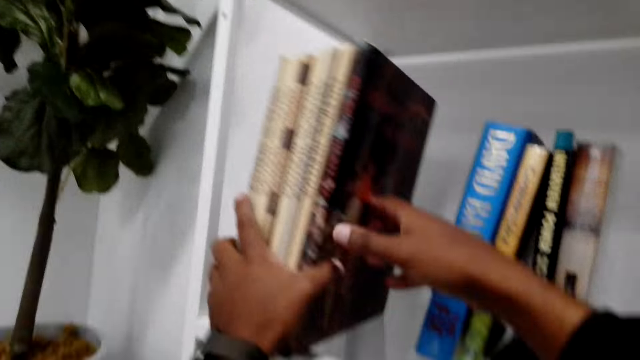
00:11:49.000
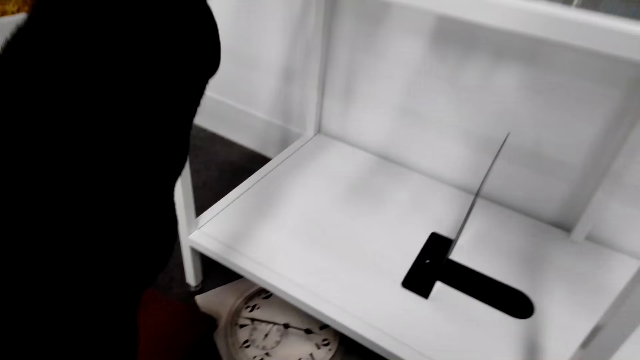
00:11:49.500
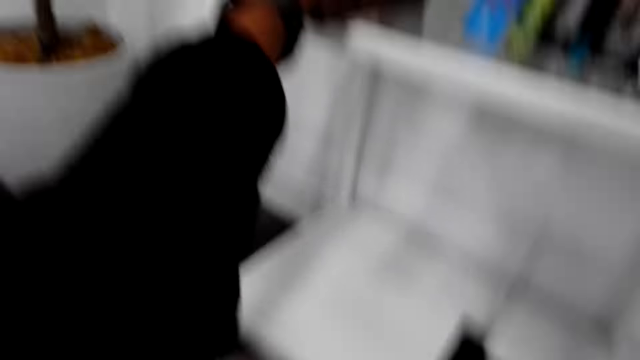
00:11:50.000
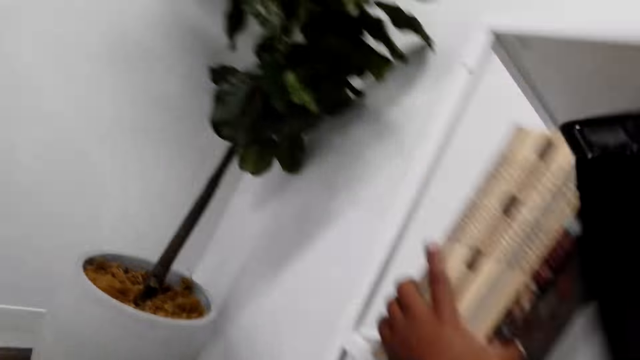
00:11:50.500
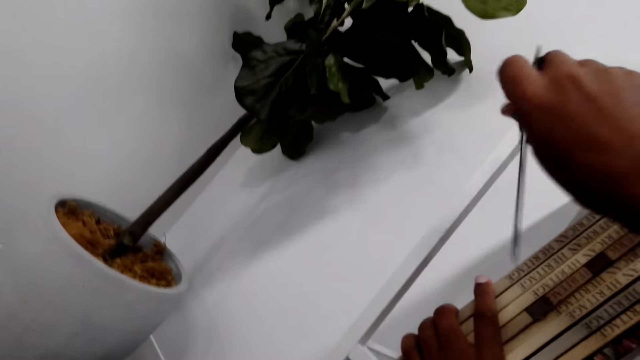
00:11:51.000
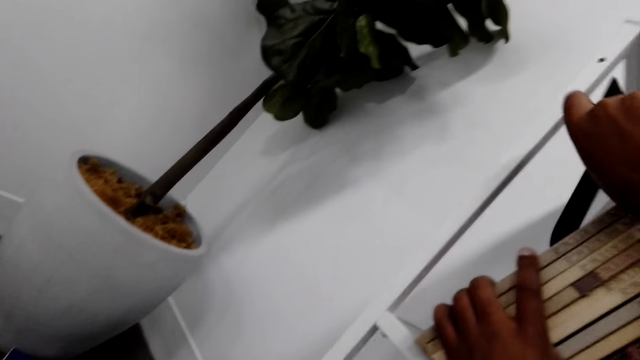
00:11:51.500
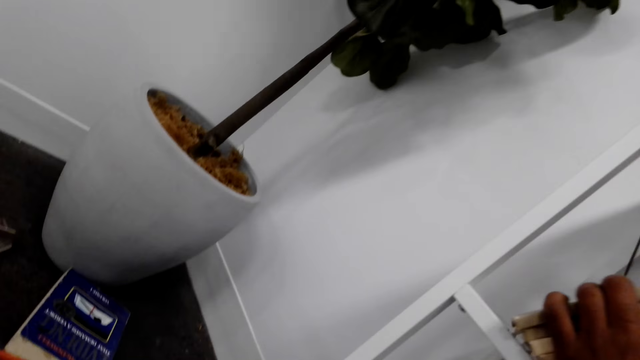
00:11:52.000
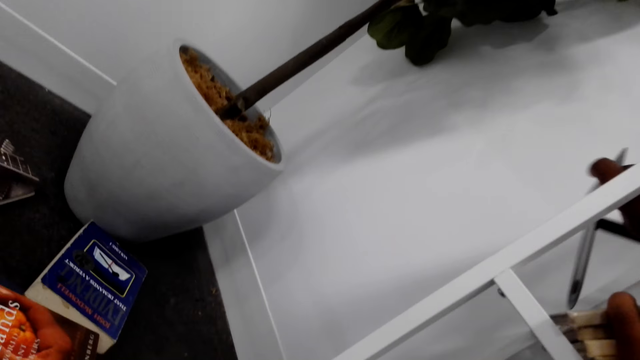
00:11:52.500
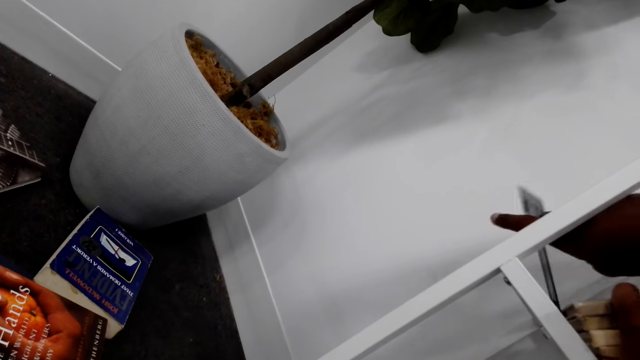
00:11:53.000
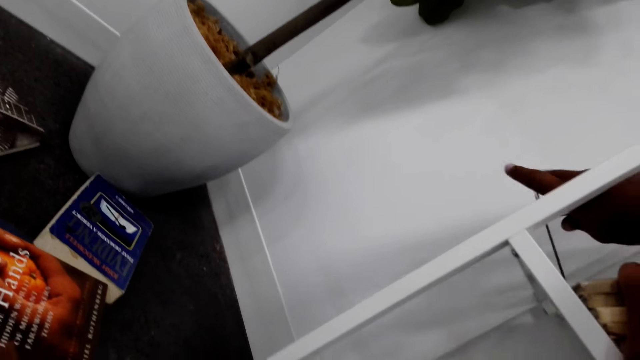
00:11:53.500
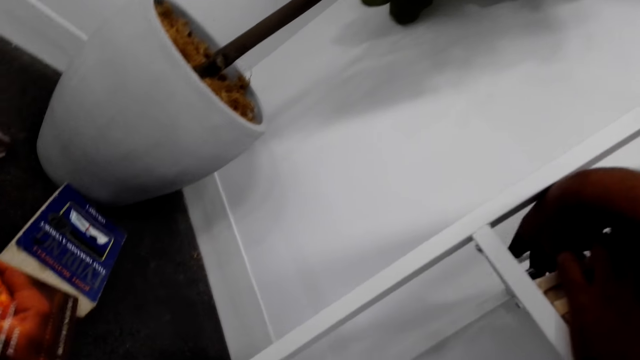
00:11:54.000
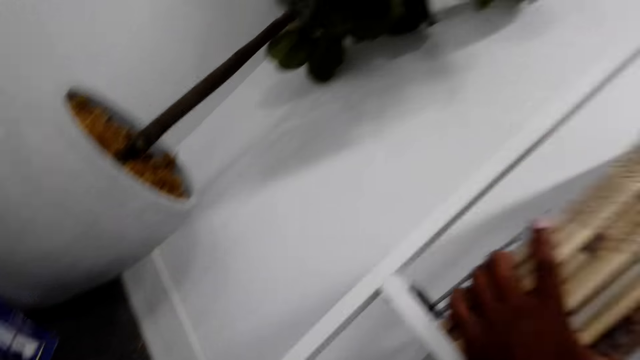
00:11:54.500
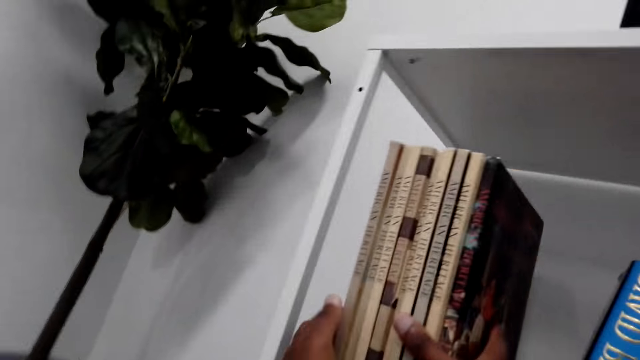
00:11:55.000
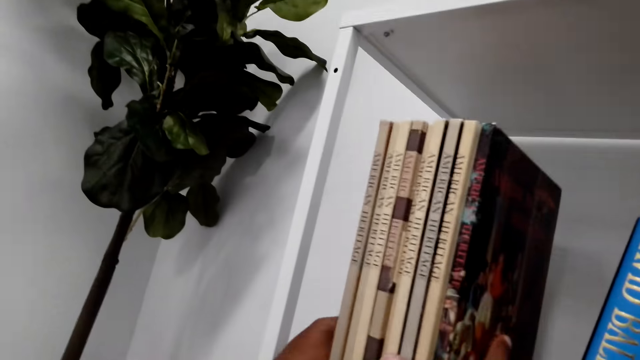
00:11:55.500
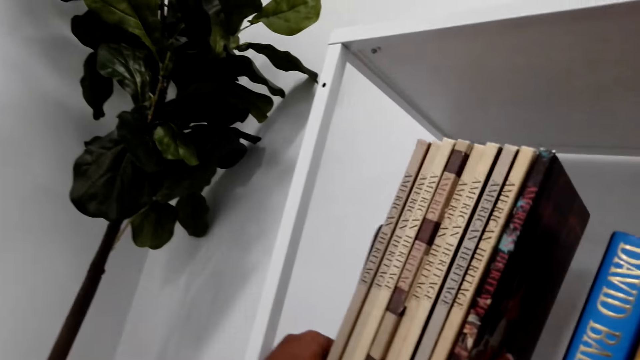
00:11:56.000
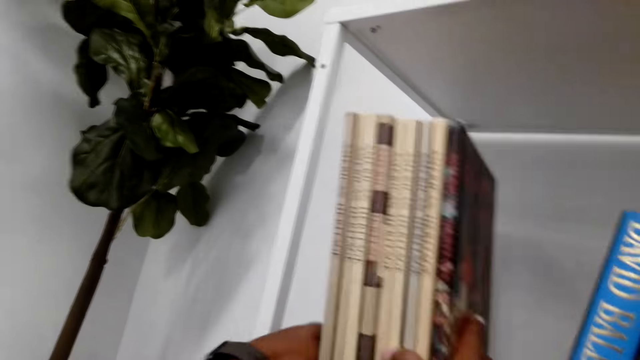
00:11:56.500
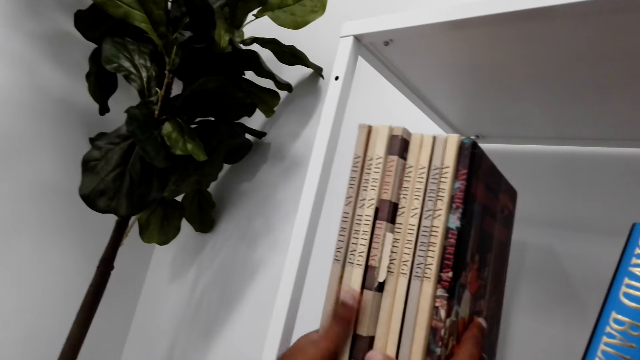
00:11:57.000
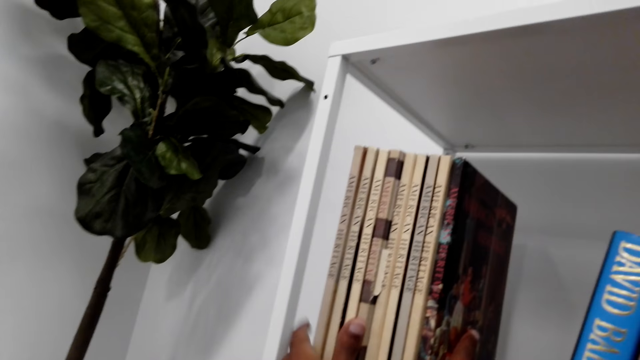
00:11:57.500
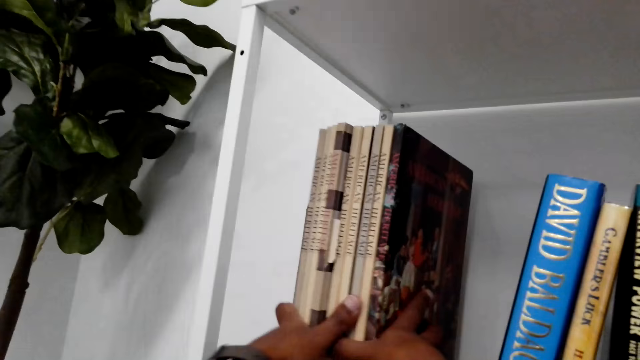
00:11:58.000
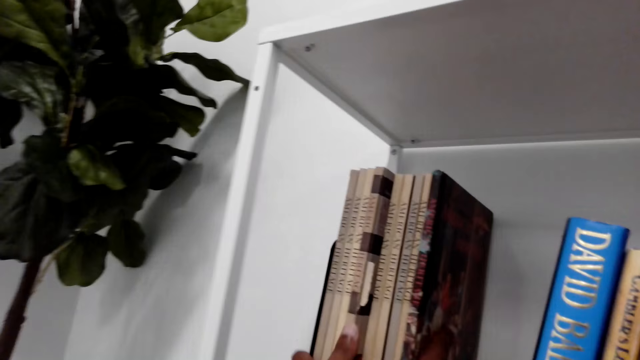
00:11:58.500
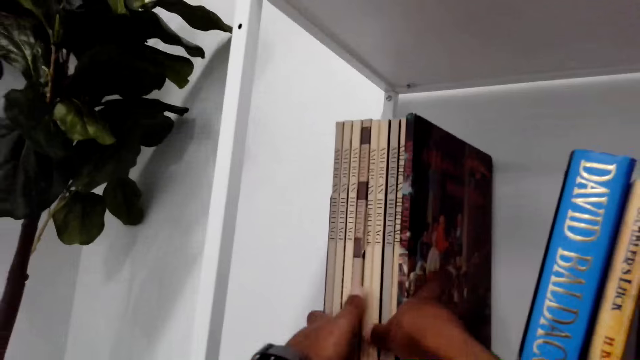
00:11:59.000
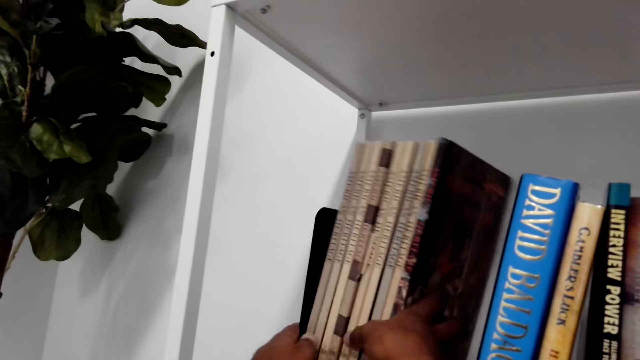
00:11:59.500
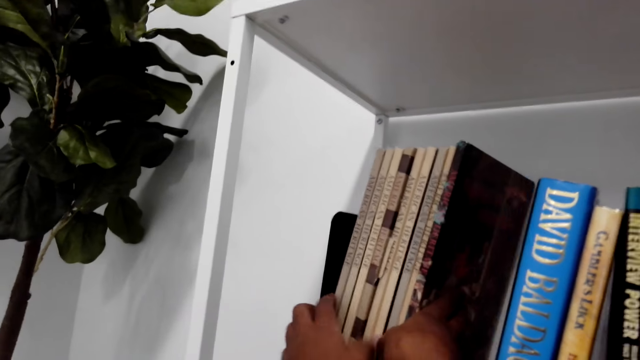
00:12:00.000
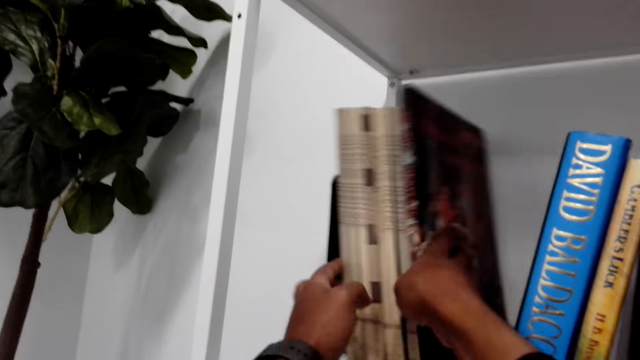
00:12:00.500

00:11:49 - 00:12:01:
The camera wearer picks up the shelf bracket. They arrange the shelf bracket on the shelf. They arrange the book on the bookshelf.

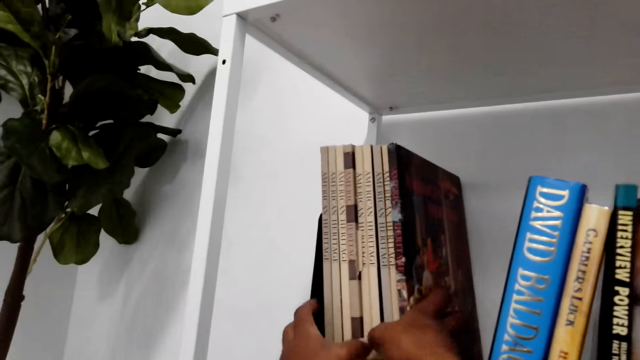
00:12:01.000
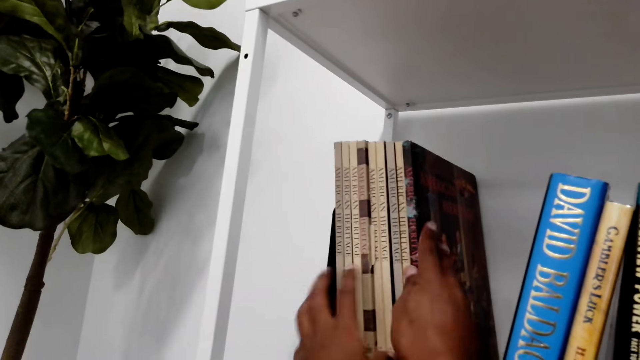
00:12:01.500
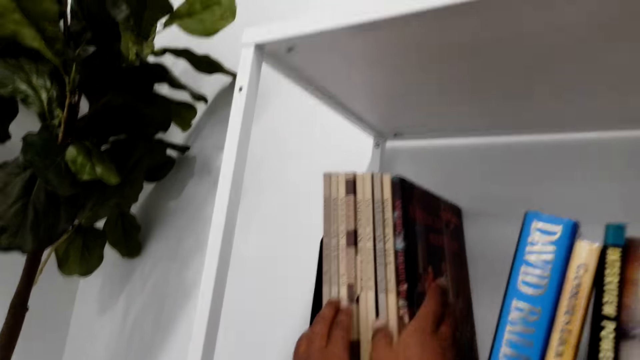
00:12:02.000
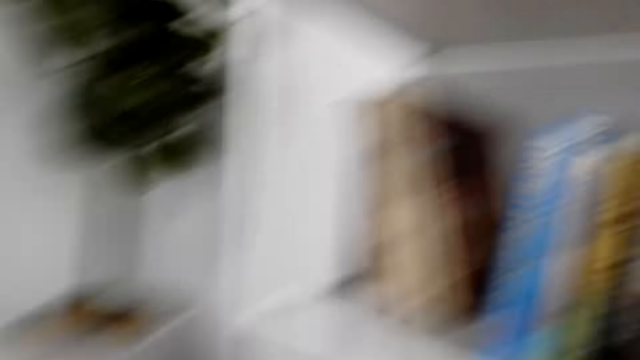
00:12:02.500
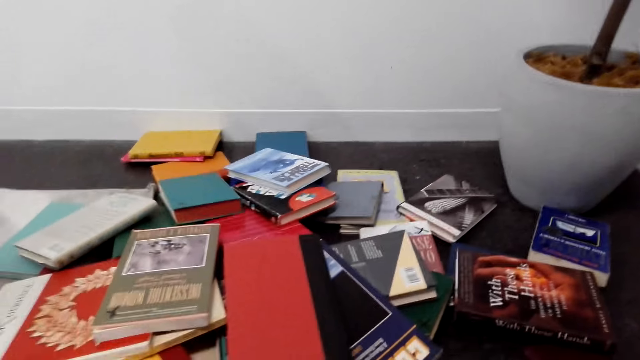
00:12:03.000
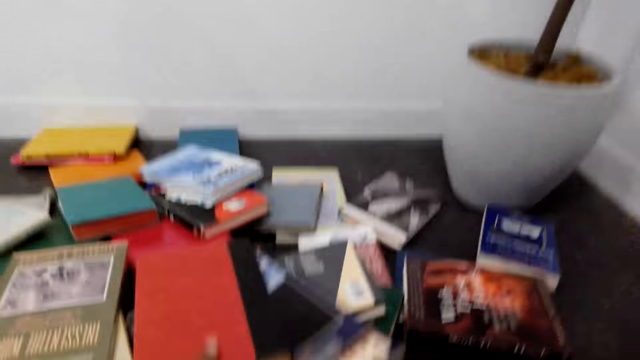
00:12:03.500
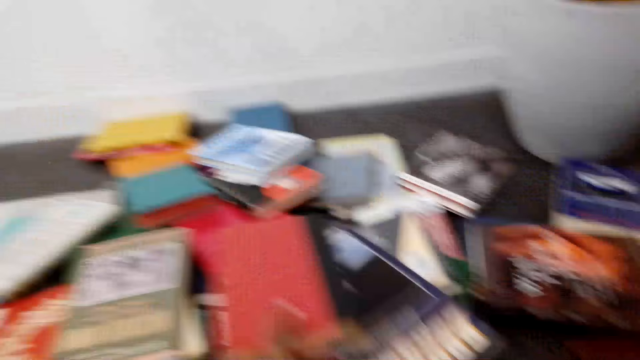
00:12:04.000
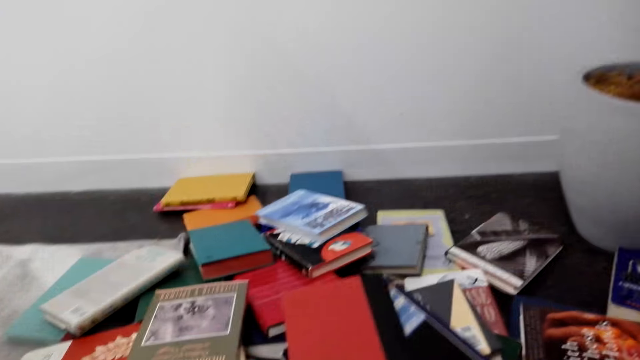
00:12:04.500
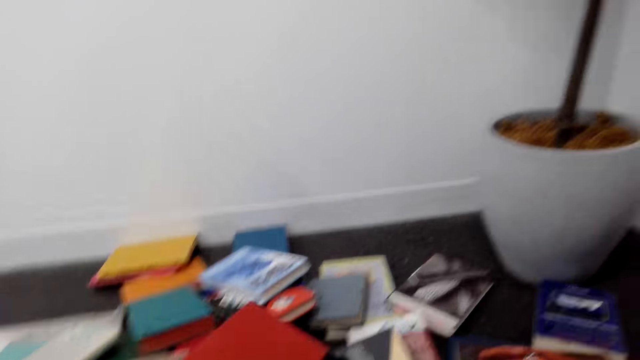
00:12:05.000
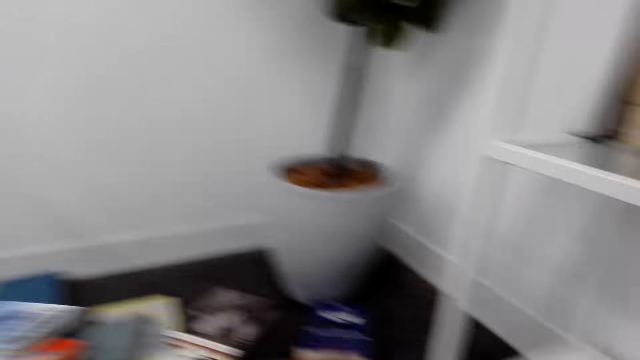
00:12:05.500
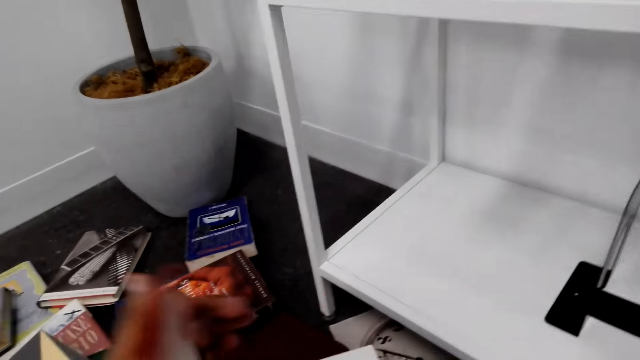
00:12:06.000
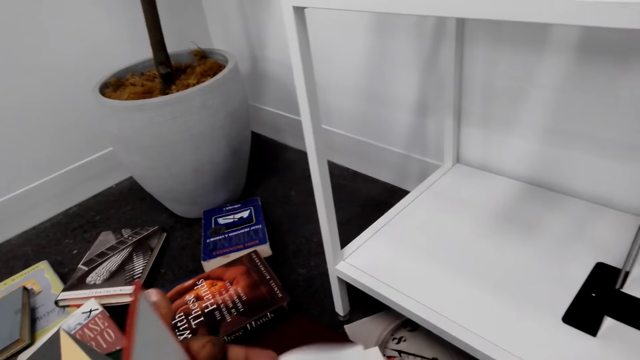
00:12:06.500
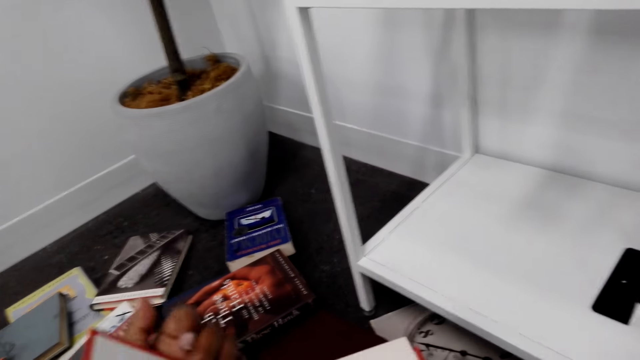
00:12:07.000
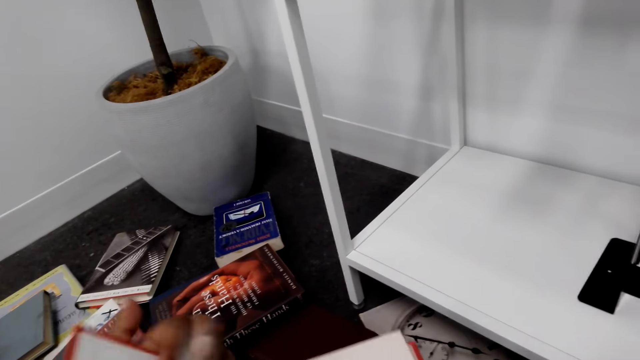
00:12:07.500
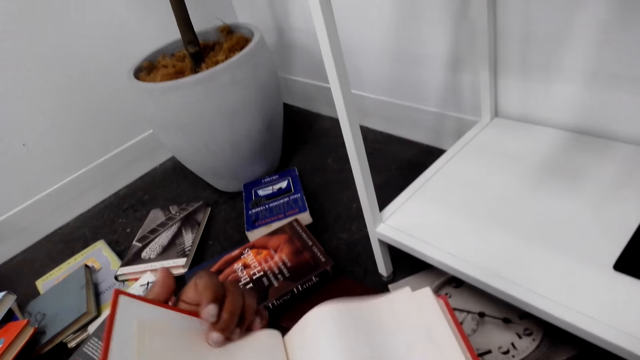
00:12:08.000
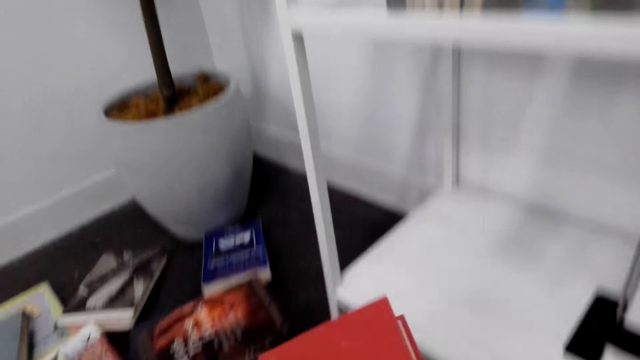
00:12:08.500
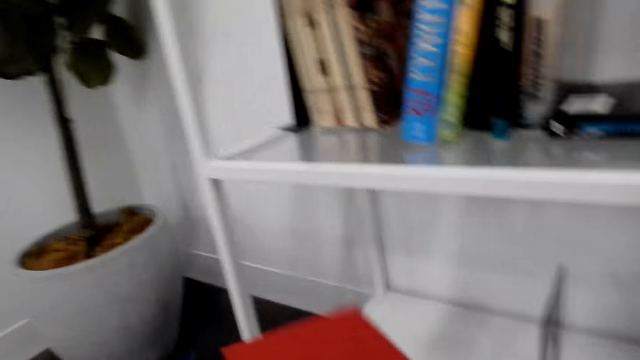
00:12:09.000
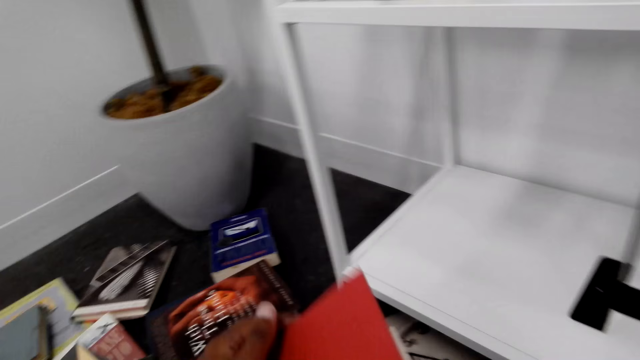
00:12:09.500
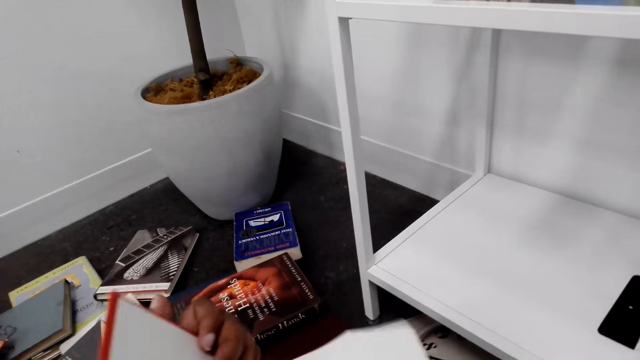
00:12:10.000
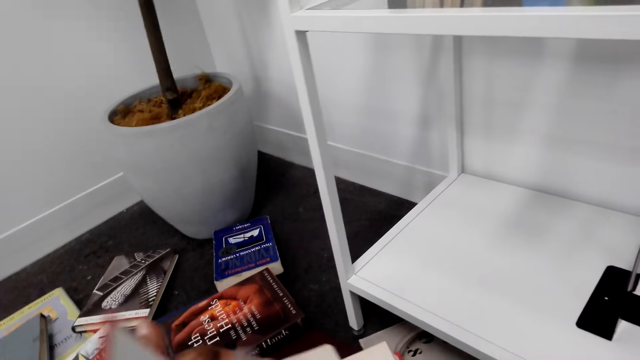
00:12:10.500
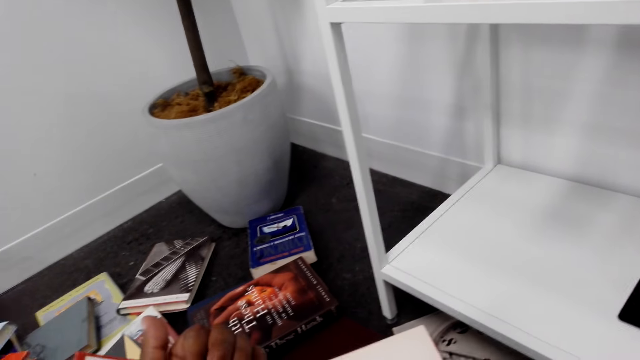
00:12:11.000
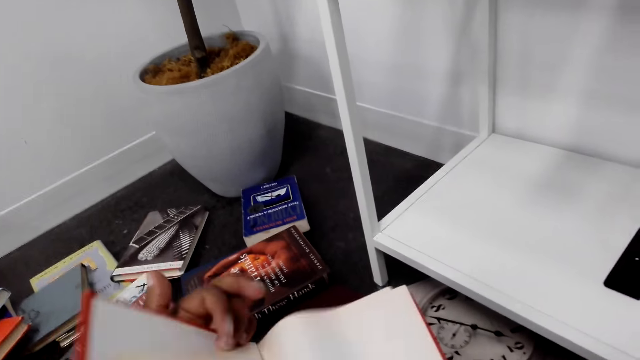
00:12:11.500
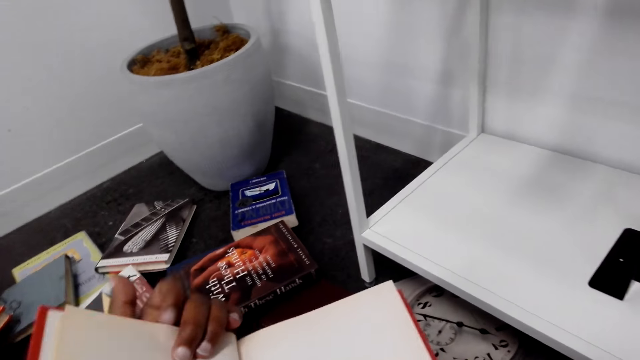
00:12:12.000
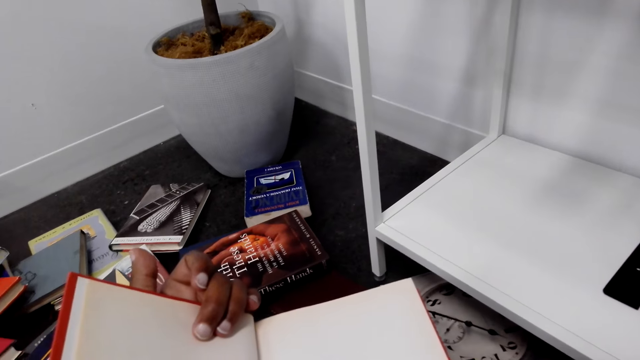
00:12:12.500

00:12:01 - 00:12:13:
The camera wearer picks up a book from the floor. They open the book. They flip the book. They take the book from the floor and read it.
